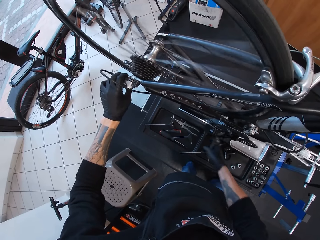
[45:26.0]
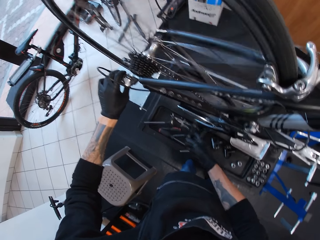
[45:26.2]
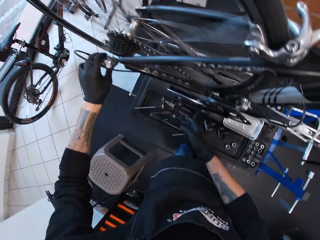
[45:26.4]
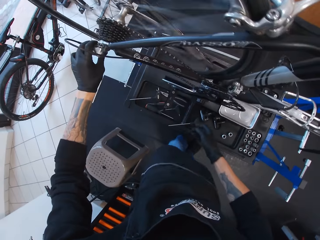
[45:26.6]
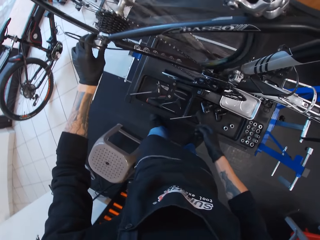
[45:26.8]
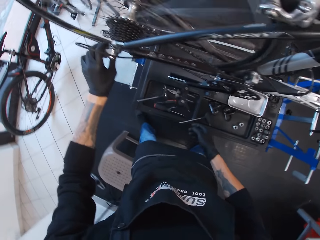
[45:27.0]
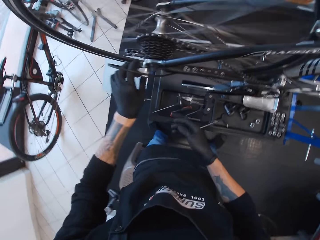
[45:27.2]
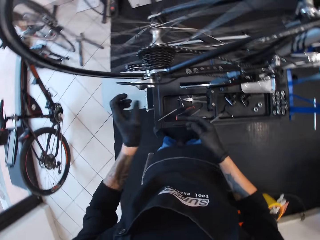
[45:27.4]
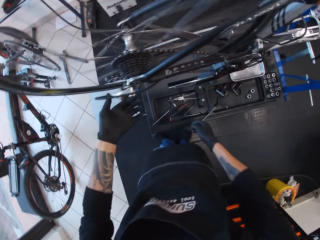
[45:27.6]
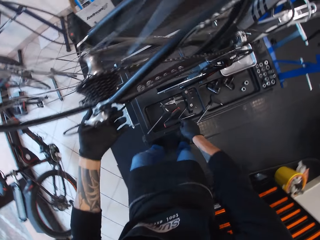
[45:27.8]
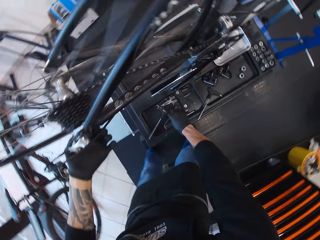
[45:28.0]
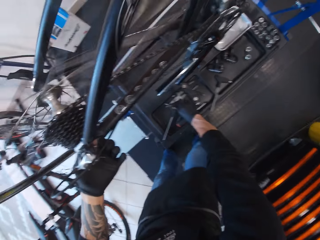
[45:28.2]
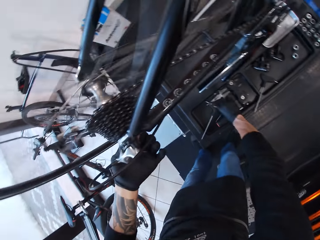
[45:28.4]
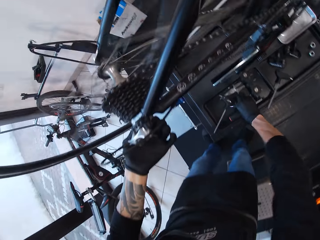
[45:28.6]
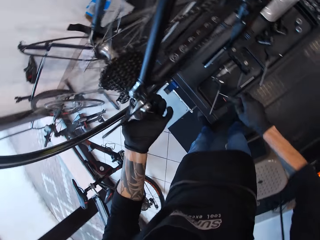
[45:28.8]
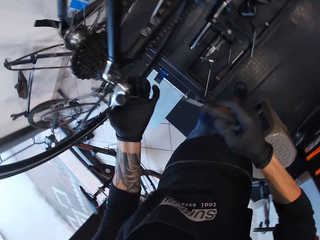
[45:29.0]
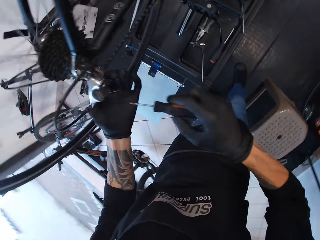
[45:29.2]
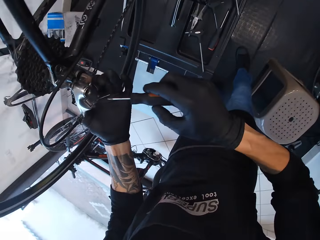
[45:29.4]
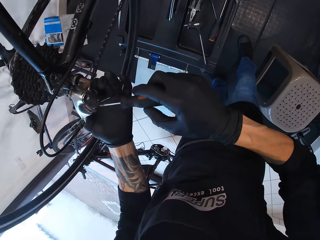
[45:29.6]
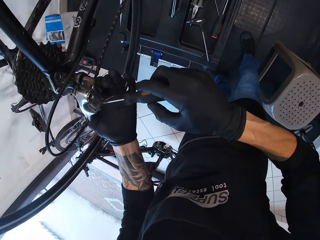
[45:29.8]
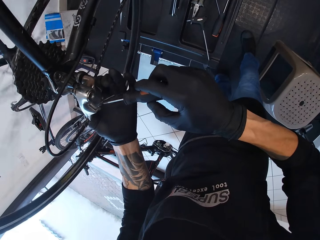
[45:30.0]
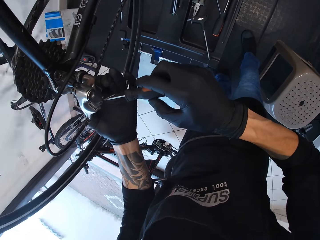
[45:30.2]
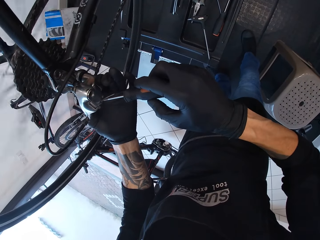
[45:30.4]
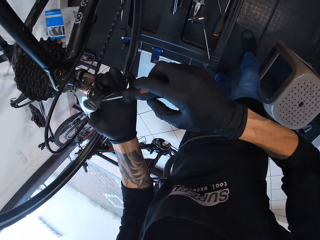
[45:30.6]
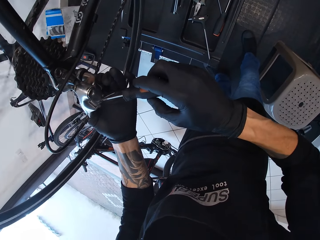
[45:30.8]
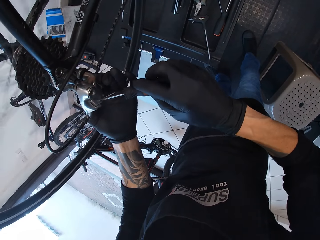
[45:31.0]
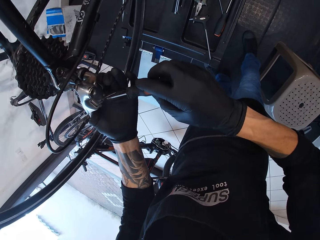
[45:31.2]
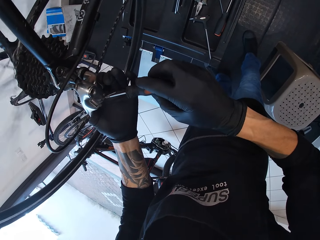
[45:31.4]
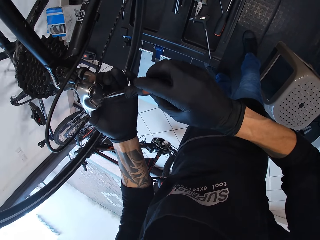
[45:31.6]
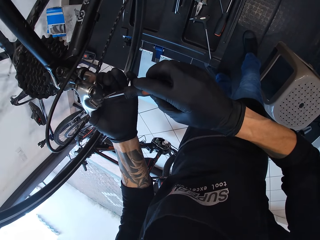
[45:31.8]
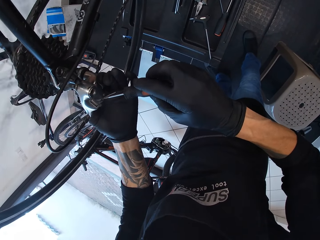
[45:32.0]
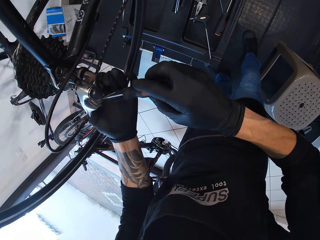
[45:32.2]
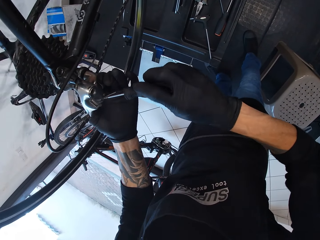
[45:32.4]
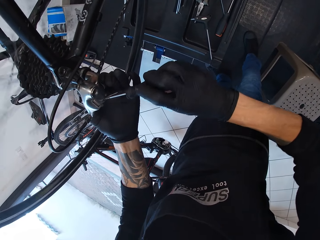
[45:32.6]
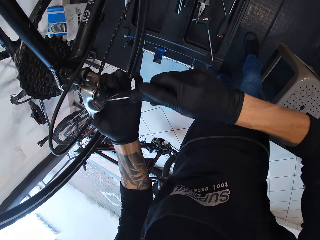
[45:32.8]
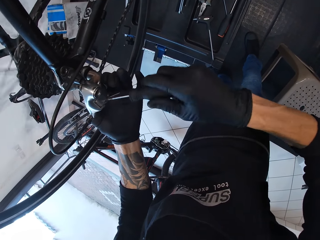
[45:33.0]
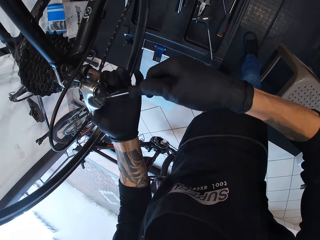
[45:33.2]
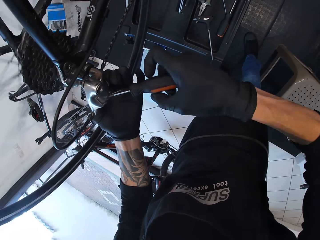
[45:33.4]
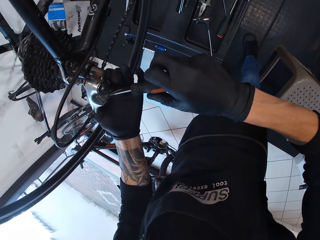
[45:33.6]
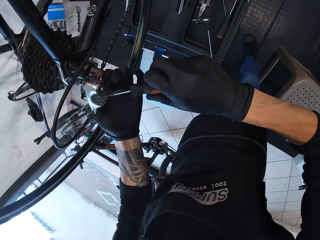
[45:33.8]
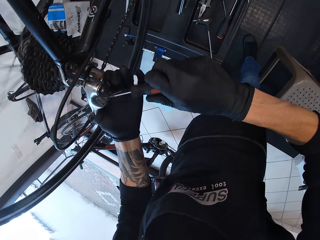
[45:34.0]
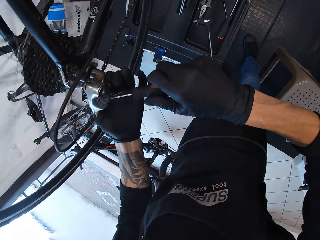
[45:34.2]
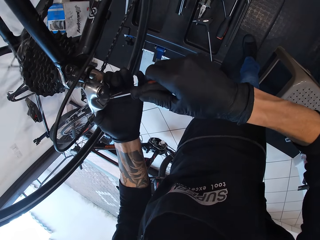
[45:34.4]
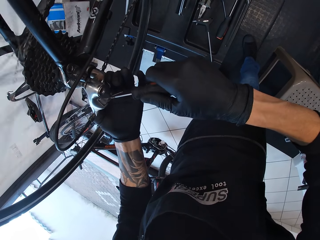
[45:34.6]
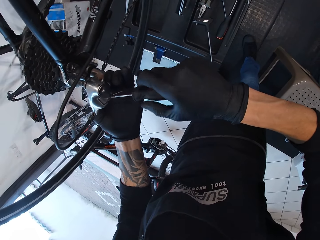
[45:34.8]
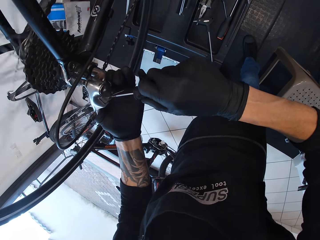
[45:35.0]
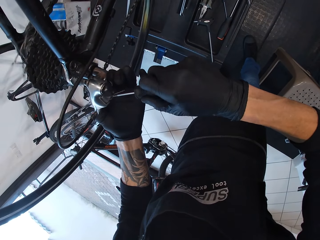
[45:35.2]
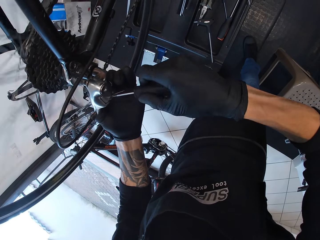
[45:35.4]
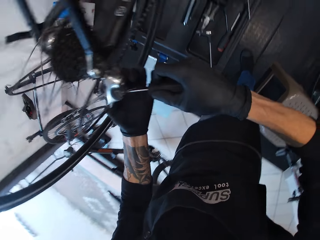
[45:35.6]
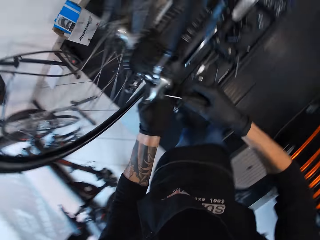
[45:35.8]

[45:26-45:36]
The camera wearer moves a little. They hold the back of the bicycle. They grab a screwdriver. They tighten a screw with the screwdriver.

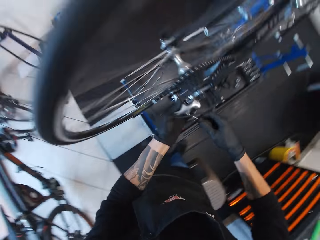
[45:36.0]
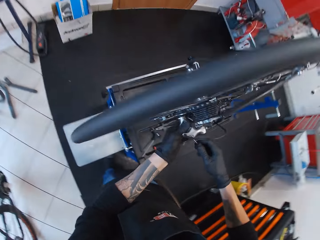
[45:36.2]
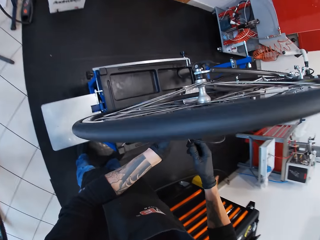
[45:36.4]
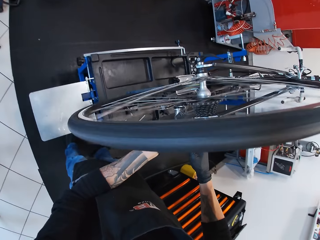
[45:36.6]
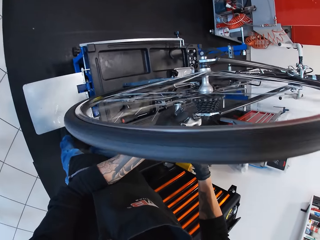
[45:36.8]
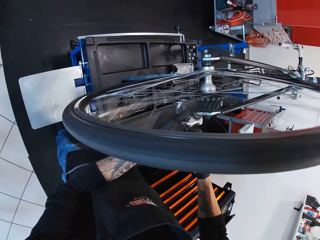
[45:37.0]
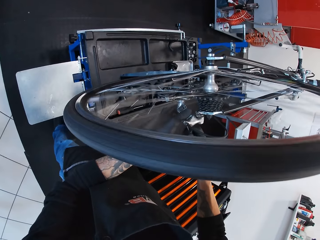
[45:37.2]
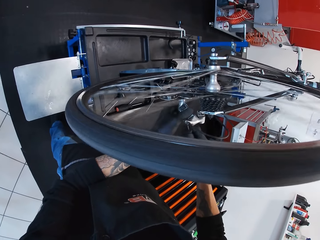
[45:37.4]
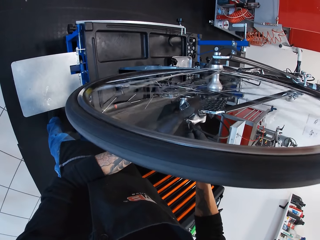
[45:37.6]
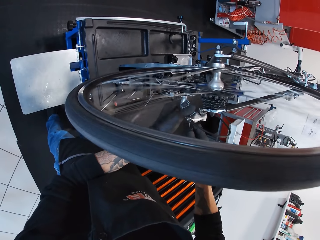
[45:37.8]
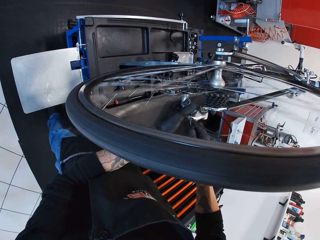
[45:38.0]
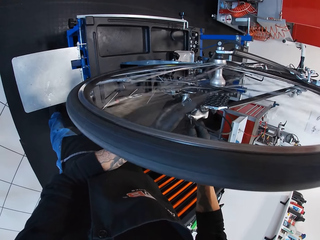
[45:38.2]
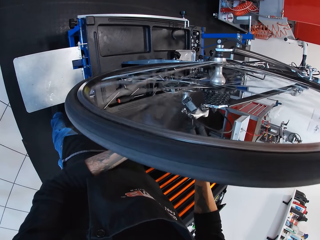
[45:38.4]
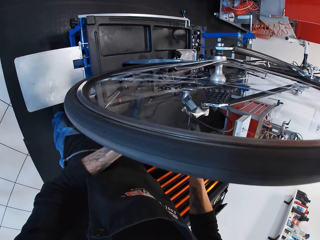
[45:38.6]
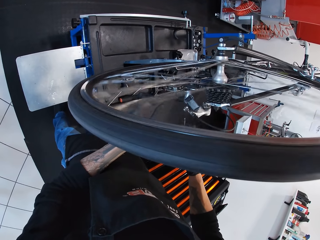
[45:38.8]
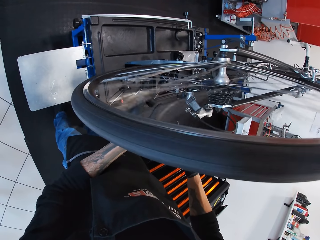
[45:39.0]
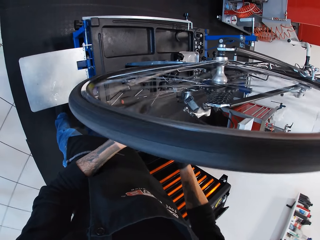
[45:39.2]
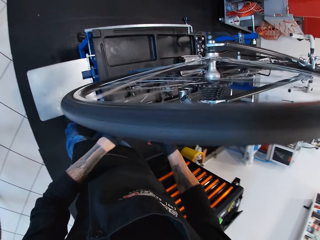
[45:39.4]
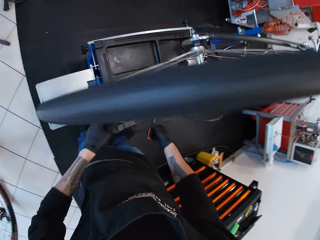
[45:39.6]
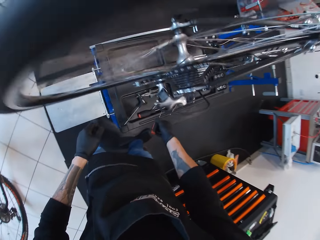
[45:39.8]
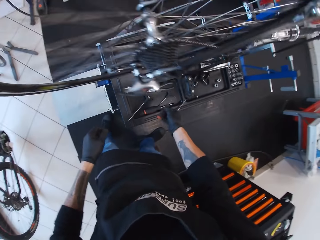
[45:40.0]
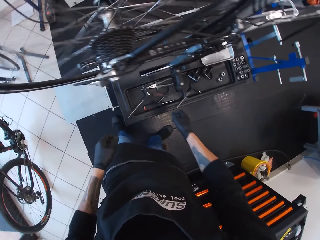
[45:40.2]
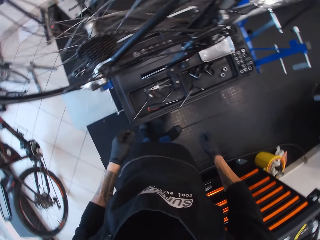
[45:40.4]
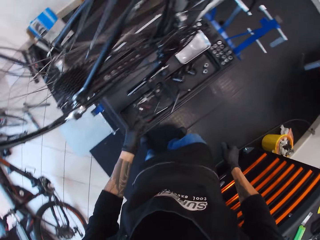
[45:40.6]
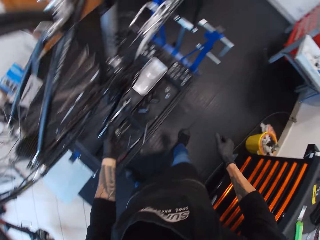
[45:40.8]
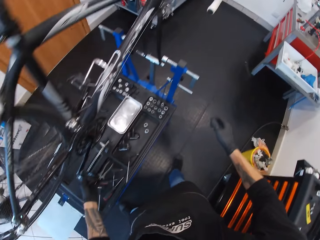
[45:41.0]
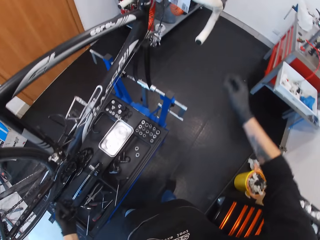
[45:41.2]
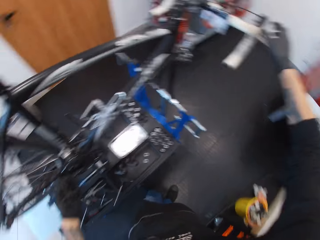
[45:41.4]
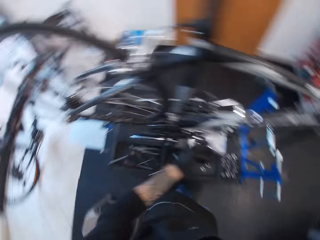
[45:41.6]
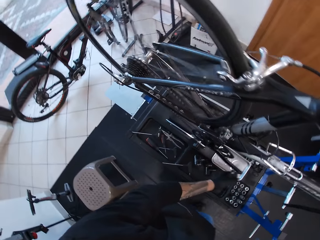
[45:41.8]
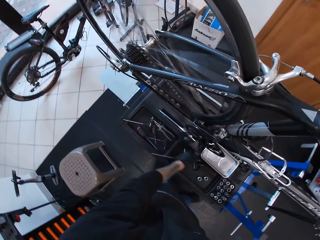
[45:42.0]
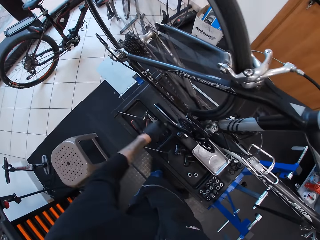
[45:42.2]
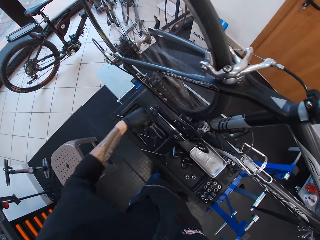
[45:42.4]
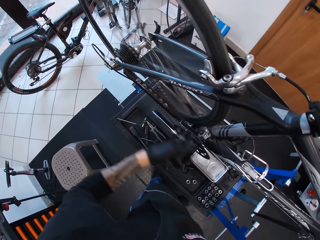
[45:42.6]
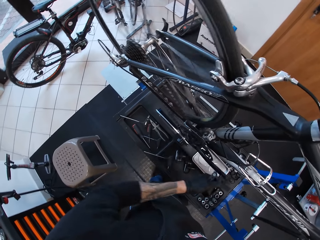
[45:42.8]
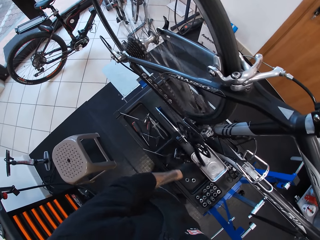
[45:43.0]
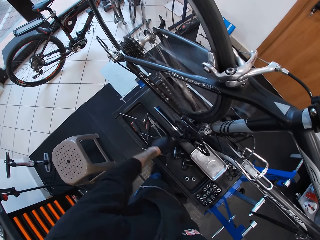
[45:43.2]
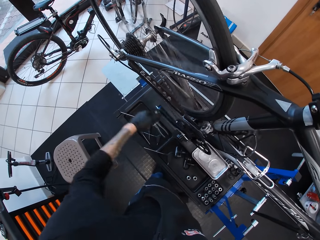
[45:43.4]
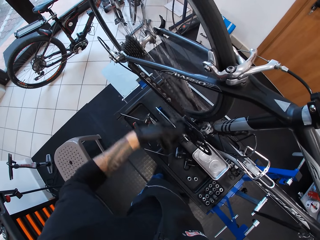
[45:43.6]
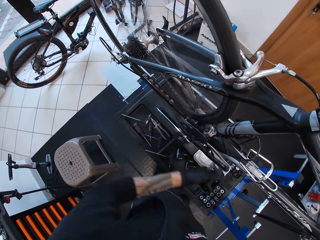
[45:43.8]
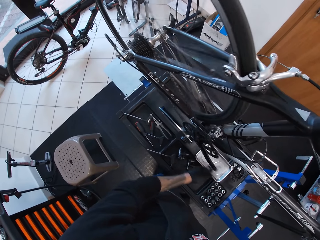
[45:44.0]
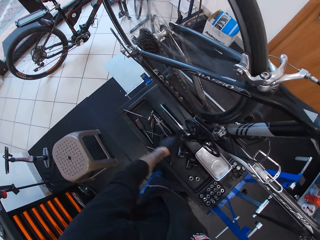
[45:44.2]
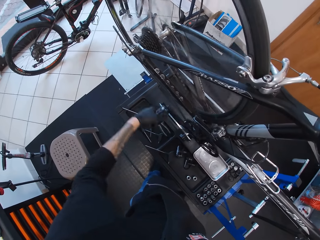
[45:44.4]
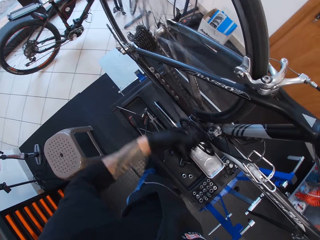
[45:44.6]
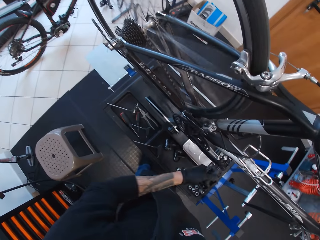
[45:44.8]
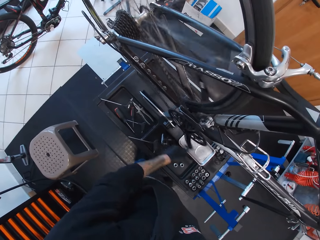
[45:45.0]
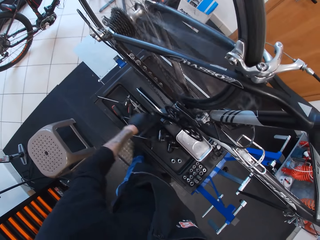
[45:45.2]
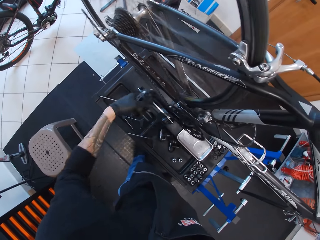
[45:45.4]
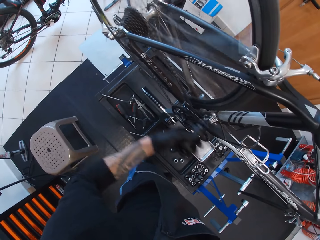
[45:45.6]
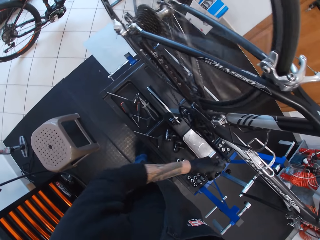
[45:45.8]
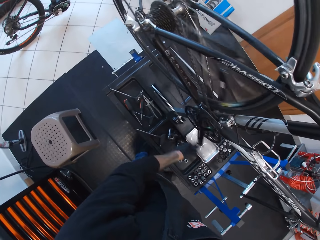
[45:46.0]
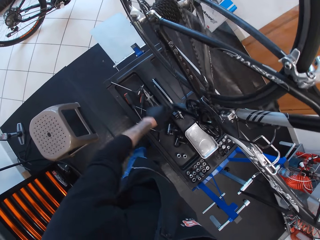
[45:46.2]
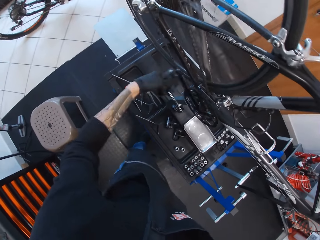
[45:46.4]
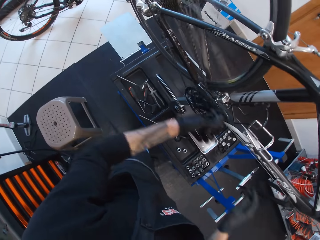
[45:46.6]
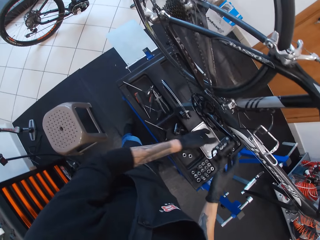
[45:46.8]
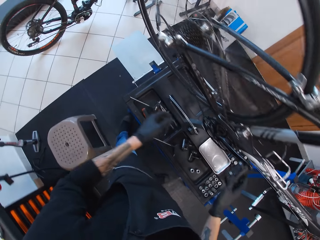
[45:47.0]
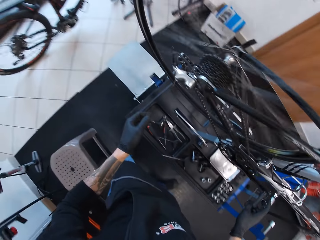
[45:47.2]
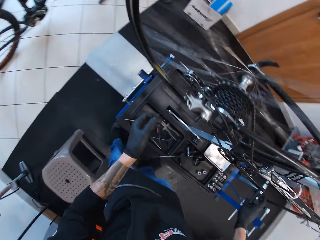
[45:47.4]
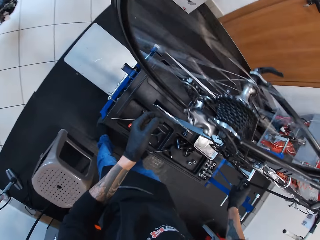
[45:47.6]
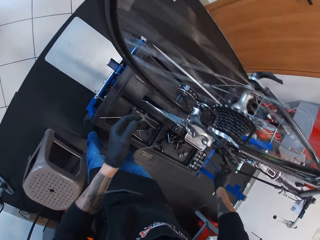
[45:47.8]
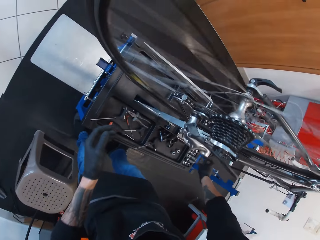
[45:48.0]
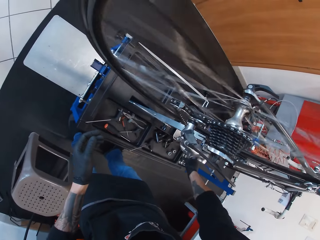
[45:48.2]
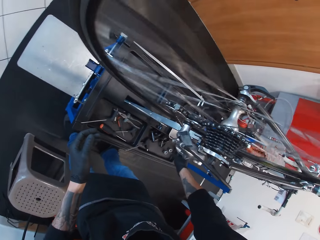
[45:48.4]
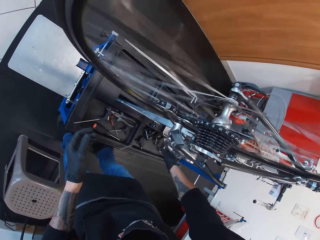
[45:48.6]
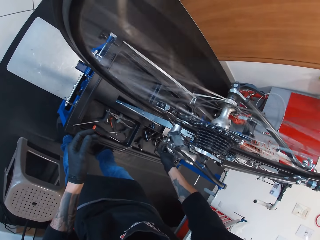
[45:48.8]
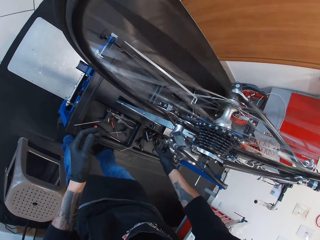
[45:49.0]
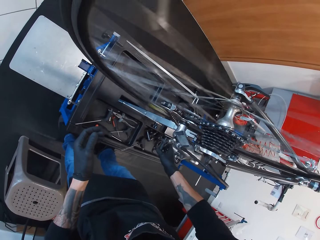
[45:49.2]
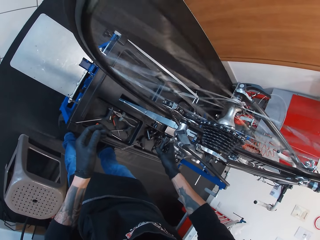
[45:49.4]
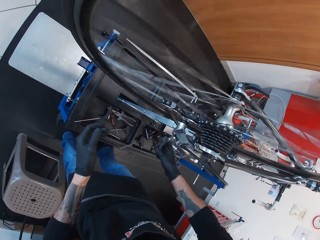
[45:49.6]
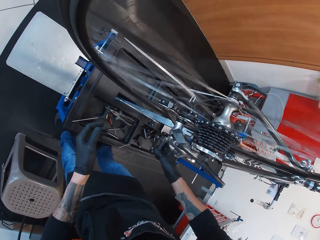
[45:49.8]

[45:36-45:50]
The camera wearer looks at the other side of the bicycle. They drop the screwdriver on the work bench. They hold the bicycle pedal with the left hand. They rotate the bicycle pedal forward. They hold the bicycle with the right hand. They rotate the bicycle pedal forward with the right hand.
